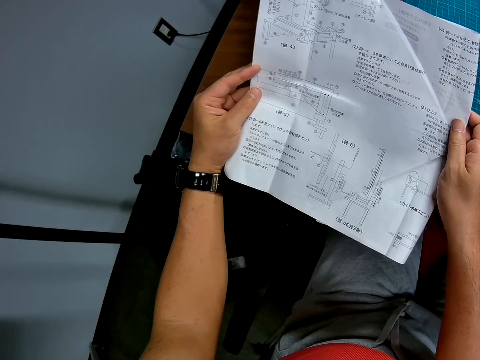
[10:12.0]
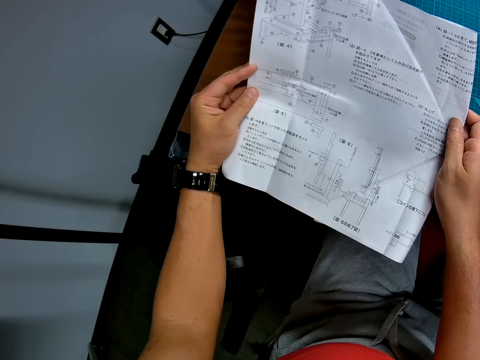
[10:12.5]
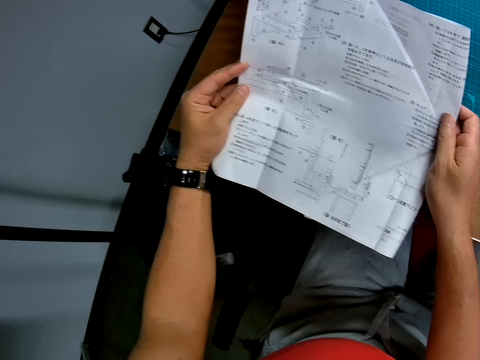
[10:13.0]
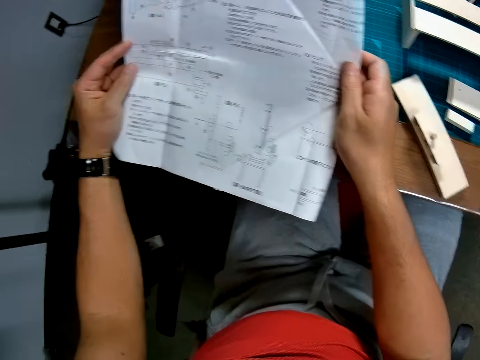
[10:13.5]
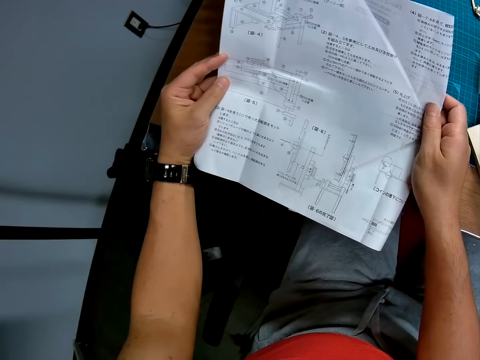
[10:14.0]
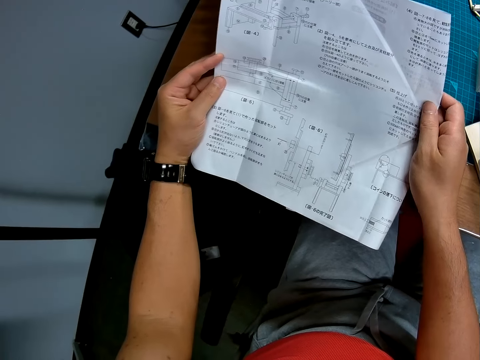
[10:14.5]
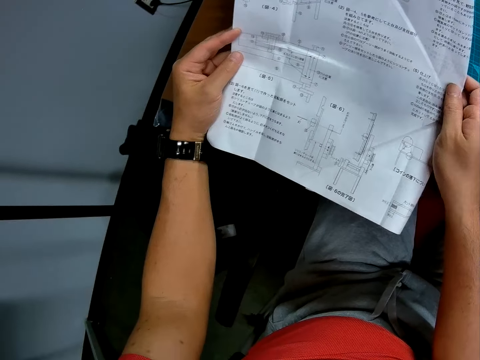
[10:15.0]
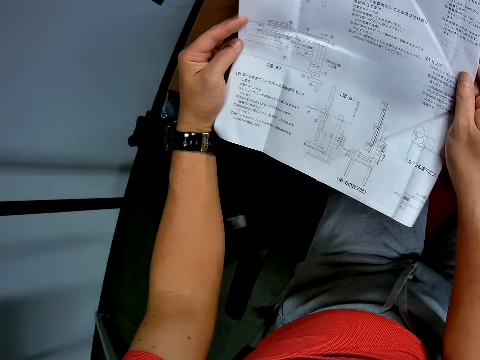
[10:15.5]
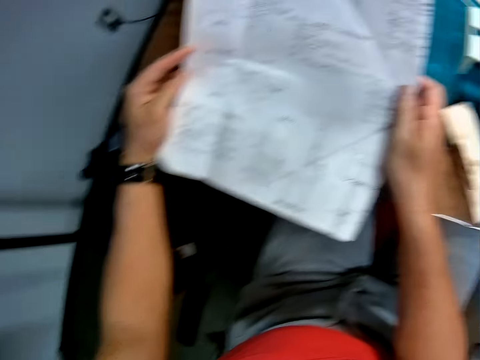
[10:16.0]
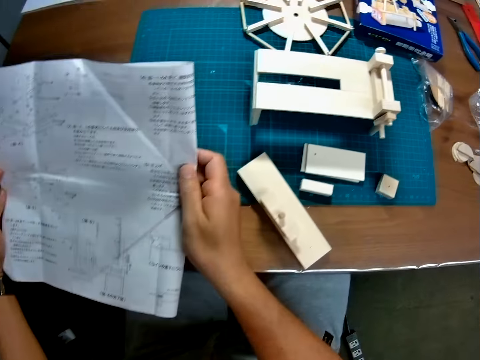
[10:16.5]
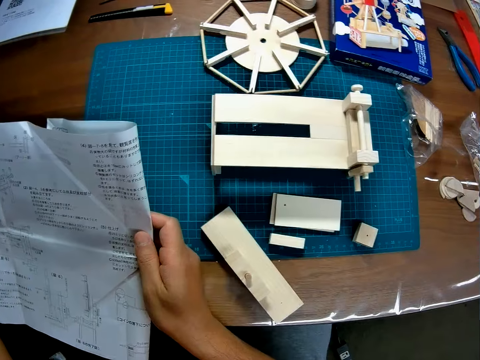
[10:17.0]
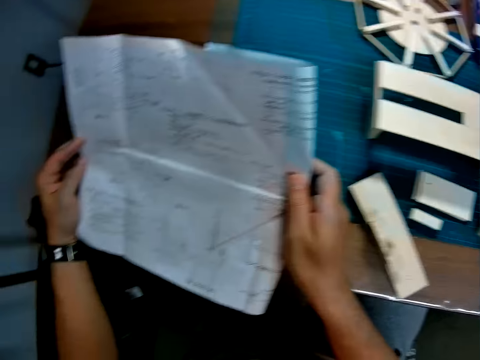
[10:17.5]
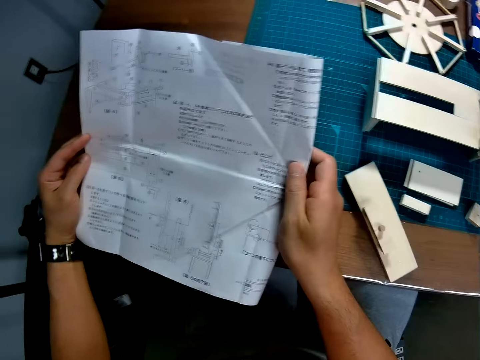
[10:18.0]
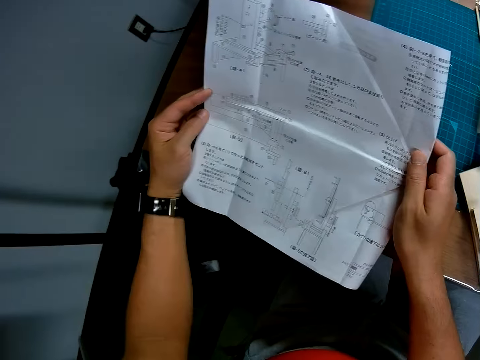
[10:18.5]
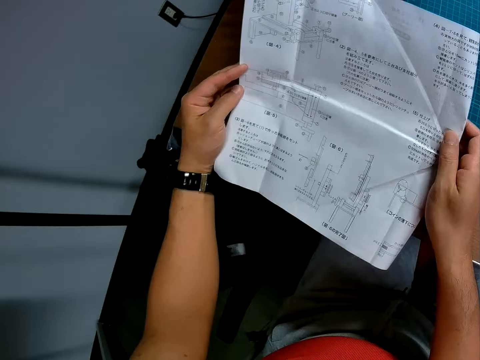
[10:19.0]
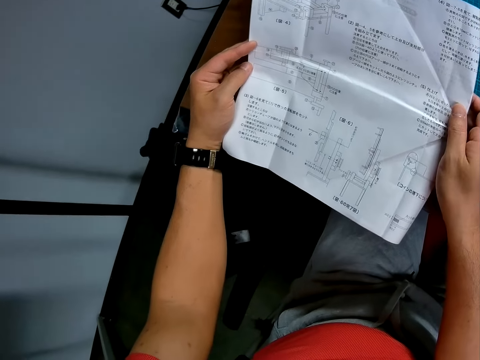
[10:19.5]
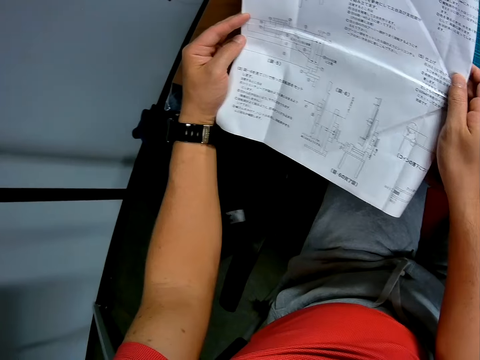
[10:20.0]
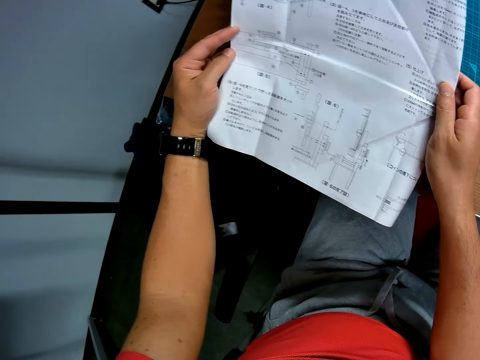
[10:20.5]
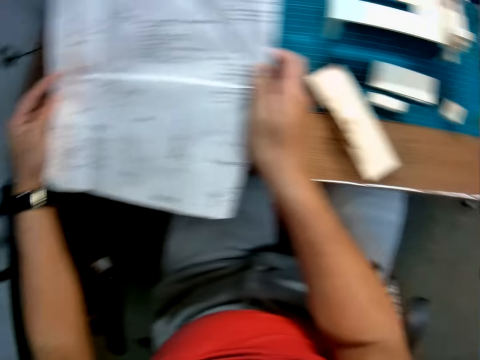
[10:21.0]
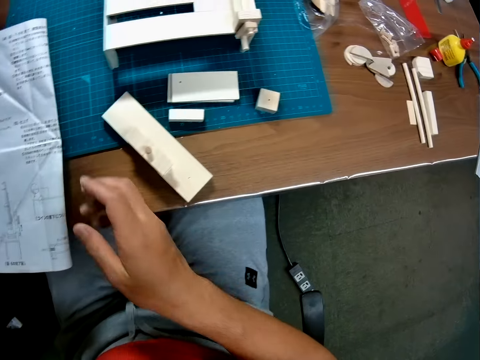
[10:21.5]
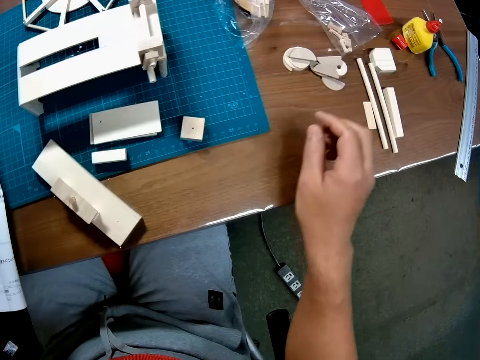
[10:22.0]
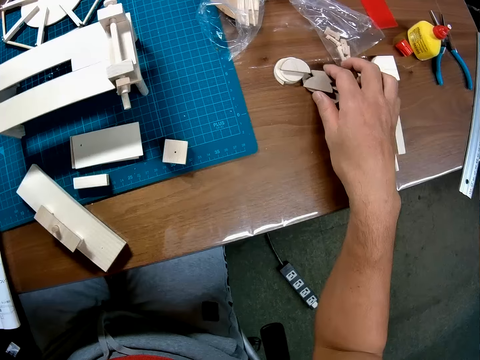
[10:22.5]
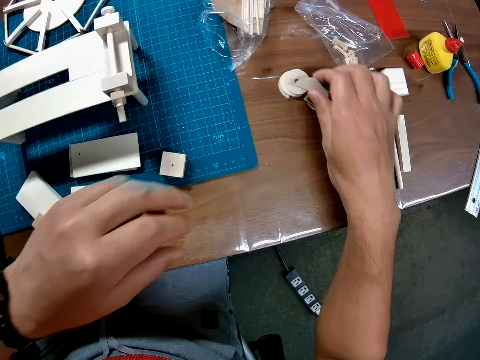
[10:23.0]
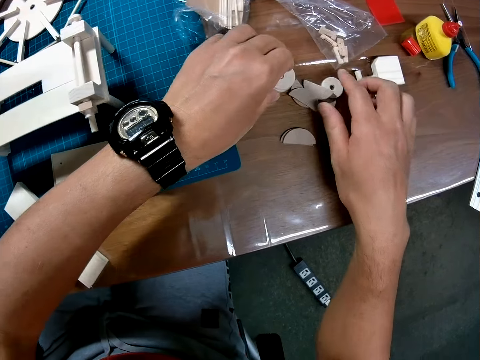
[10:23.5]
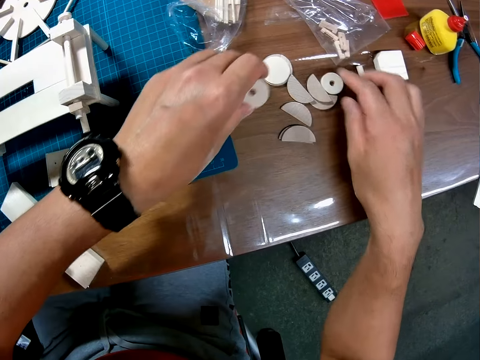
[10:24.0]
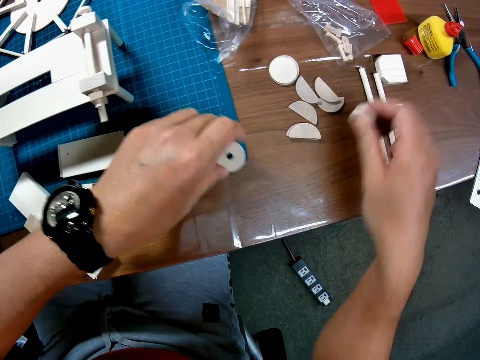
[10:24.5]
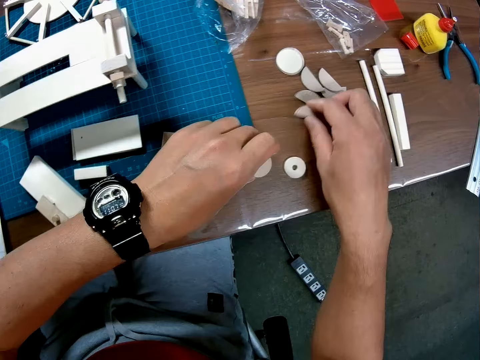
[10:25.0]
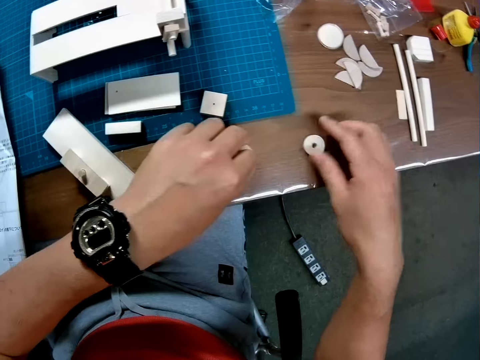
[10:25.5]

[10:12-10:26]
The camera wearer stares at the woodcraft. They stare at the paper. They drop the blueprint on the table. They separate the other set of circular pieces on the table. They pick up the pieces of woodcraft.

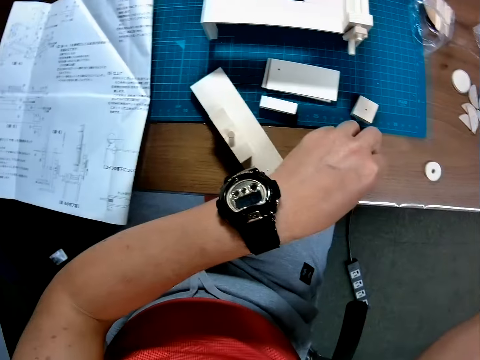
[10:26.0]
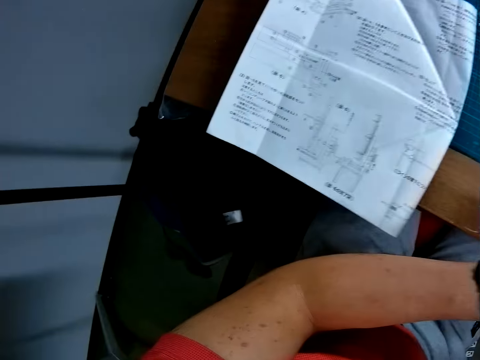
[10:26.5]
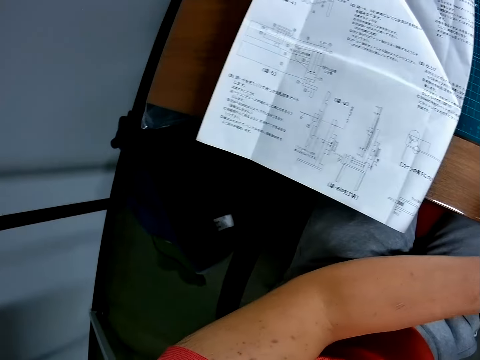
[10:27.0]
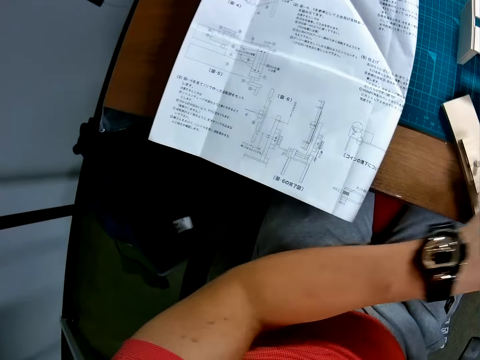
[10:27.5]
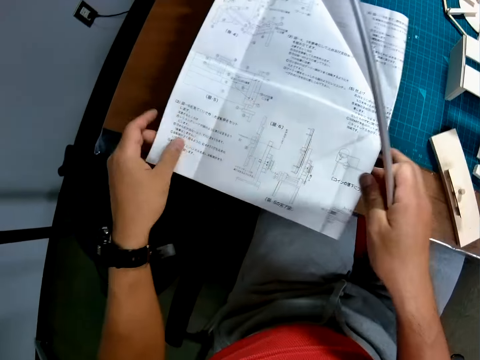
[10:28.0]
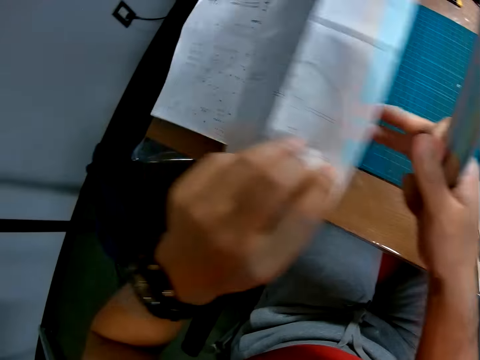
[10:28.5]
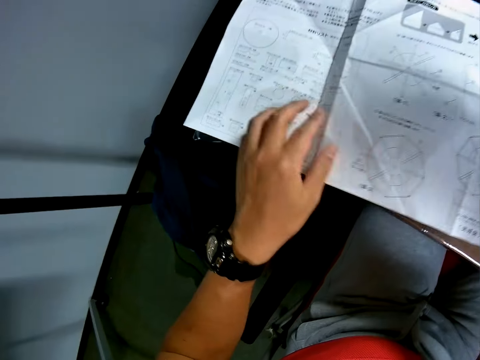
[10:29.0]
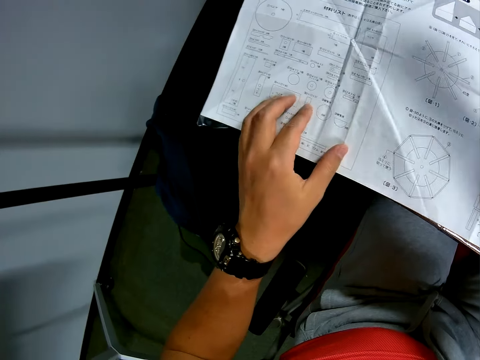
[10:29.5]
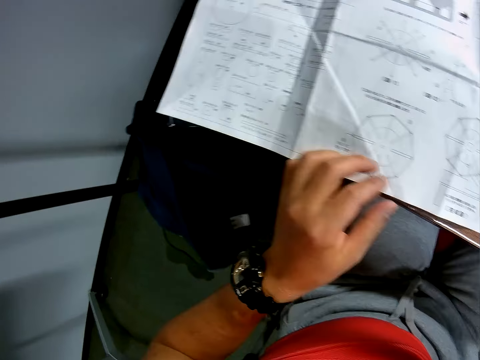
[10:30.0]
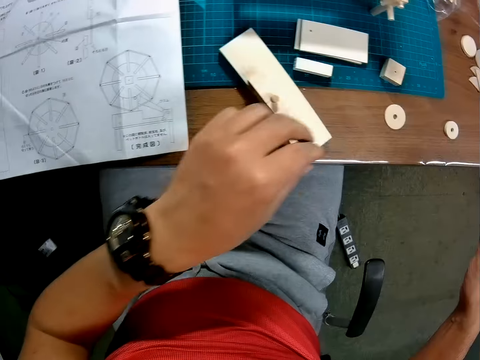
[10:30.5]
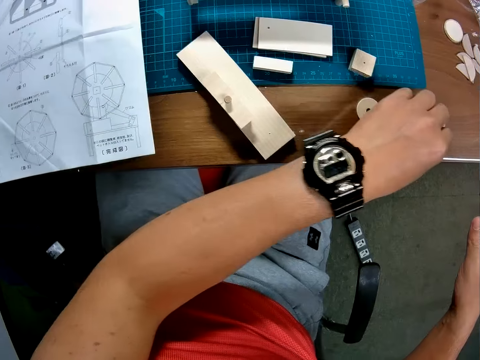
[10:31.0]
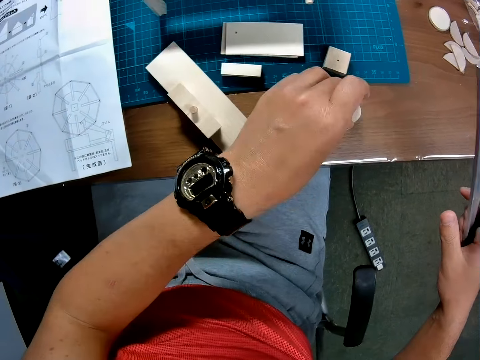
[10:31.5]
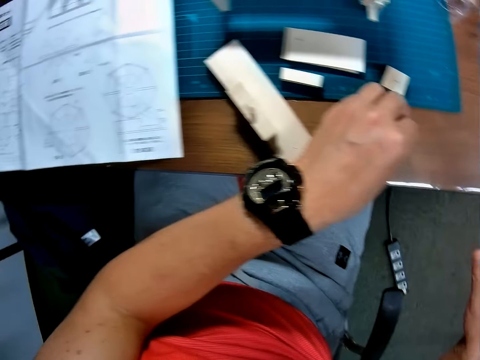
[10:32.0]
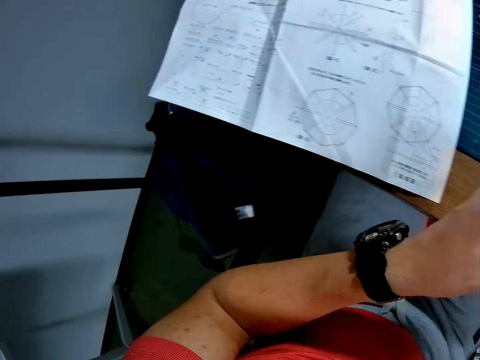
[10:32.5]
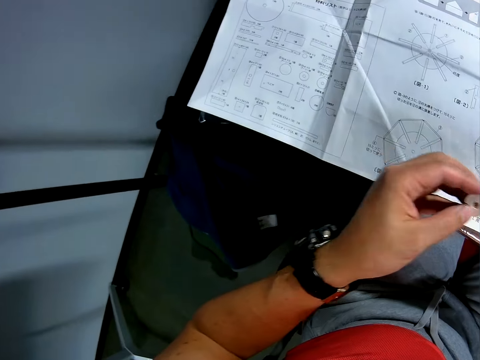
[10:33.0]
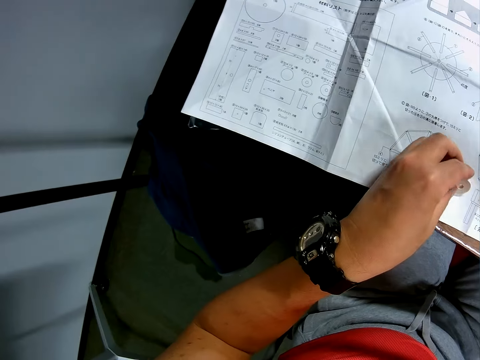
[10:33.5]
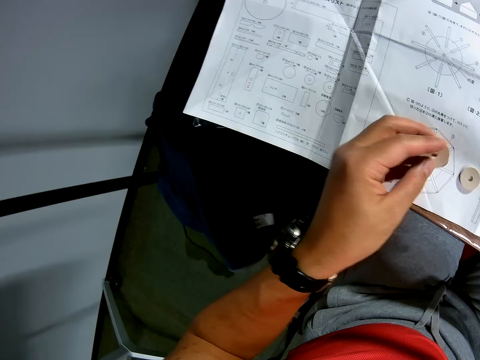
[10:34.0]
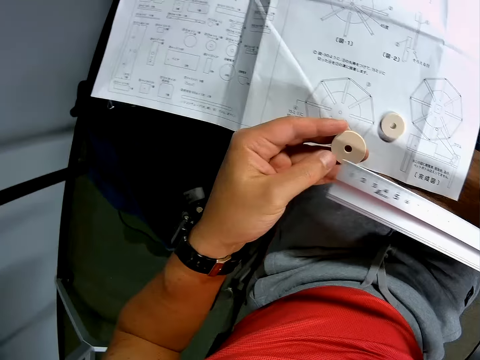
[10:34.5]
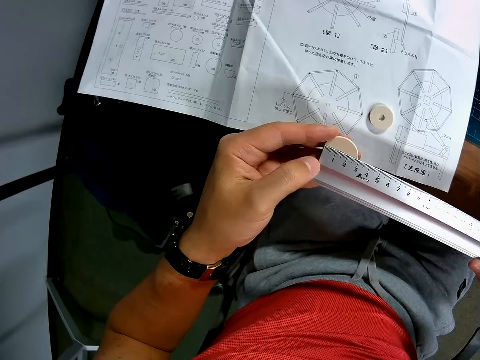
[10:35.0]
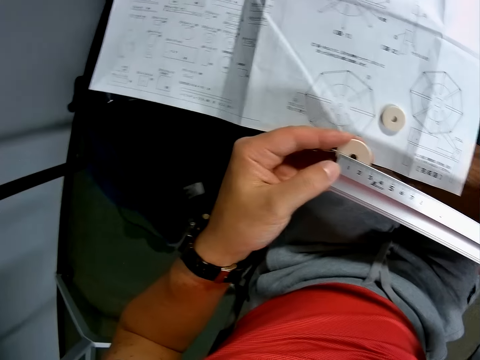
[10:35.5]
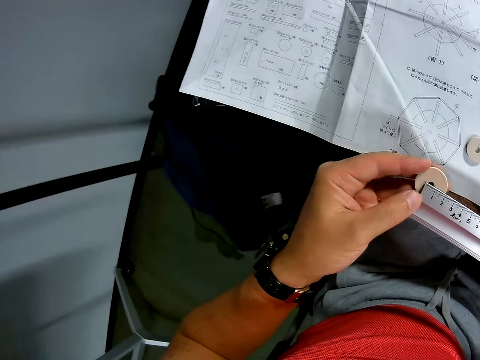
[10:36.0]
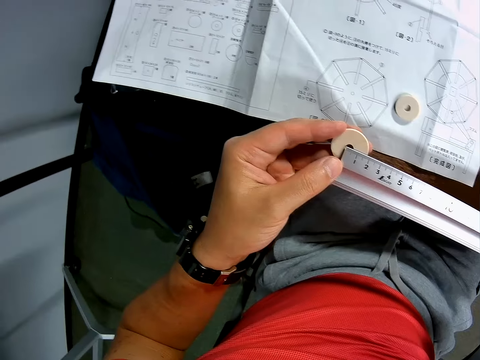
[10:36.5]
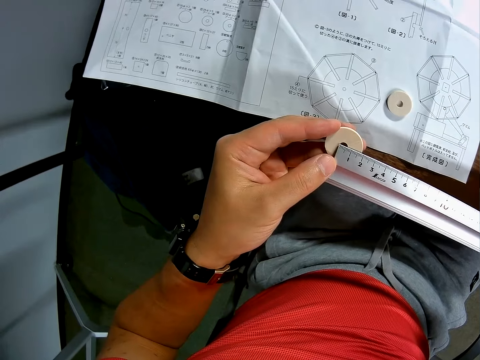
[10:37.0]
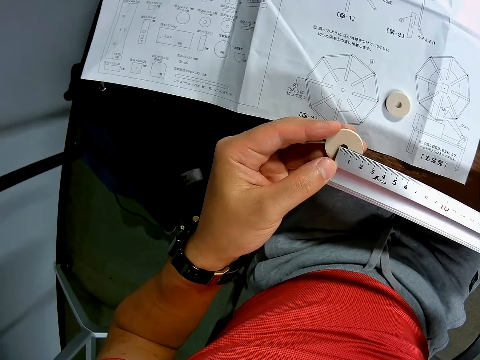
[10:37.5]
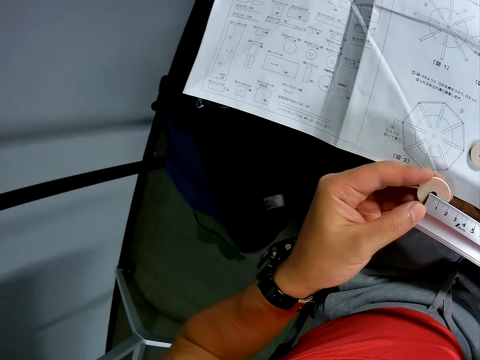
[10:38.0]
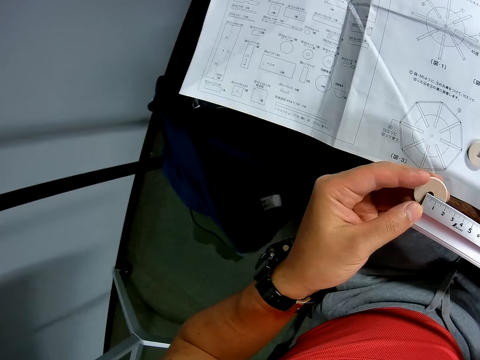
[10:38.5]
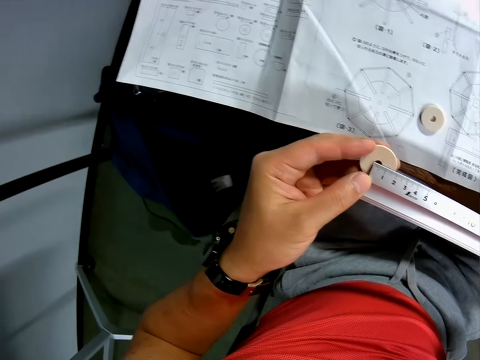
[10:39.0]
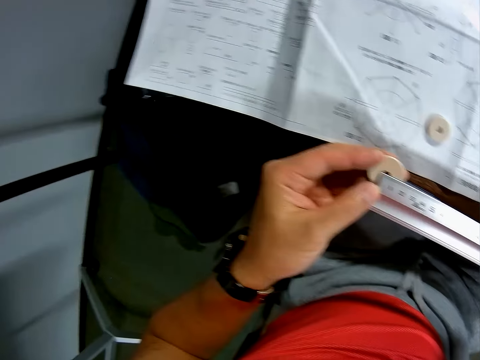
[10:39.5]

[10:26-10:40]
The camera wearer glances at the blueprint. They turn around. They turn the blueprint upside down. They read the blueprint. They move the circular pieces from the table to the blueprint. They pick up the circular pieces from the blueprint. They put the circular pieces on the blueprint. They measure the circular piece with the ruler.
